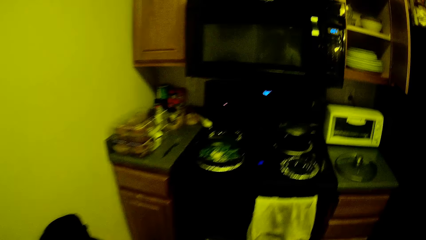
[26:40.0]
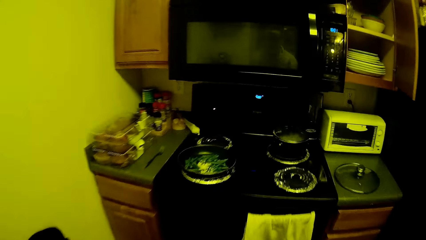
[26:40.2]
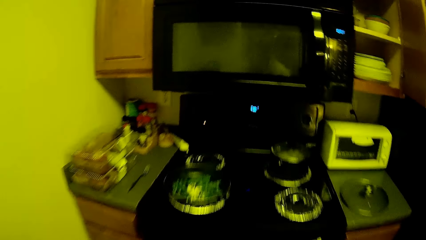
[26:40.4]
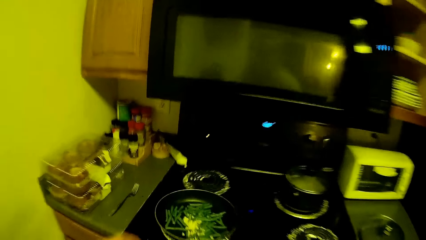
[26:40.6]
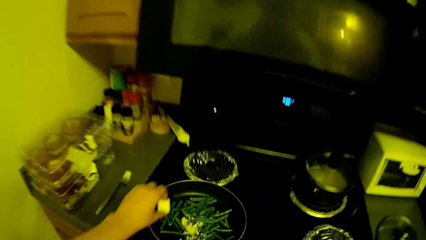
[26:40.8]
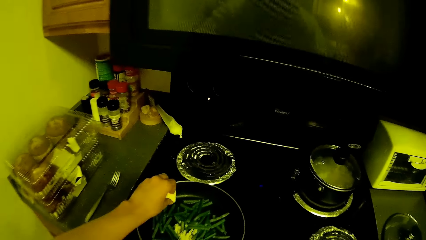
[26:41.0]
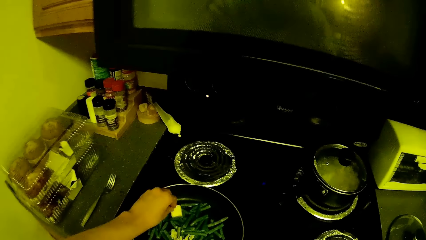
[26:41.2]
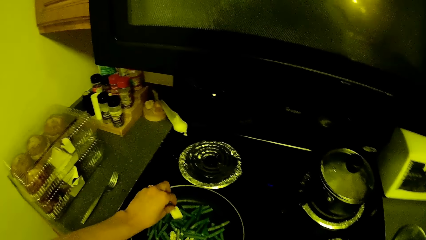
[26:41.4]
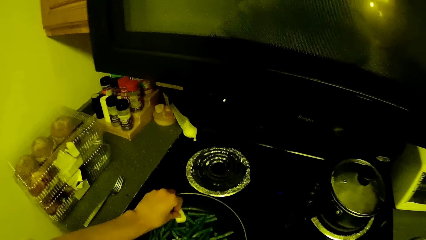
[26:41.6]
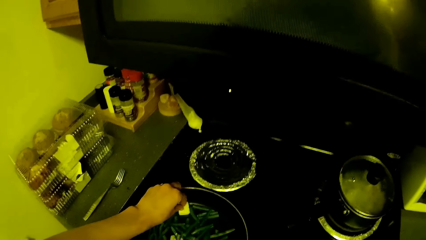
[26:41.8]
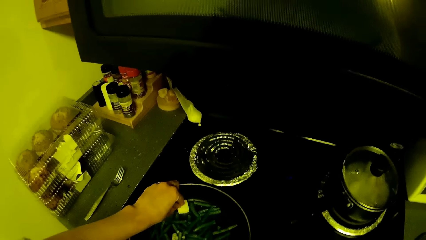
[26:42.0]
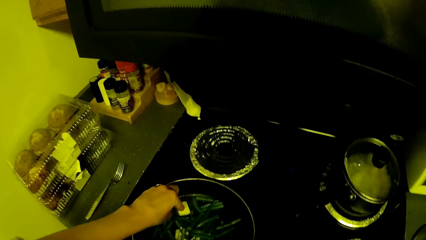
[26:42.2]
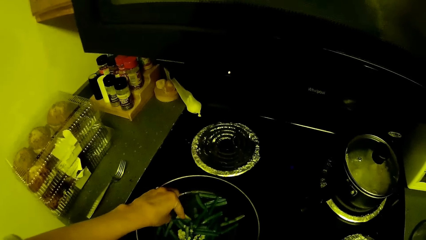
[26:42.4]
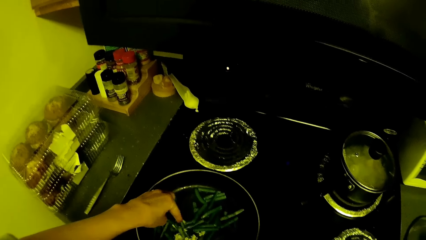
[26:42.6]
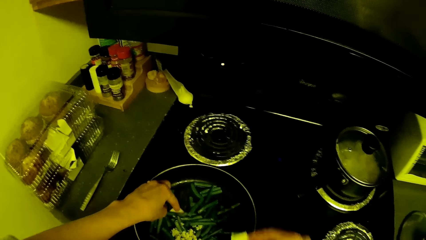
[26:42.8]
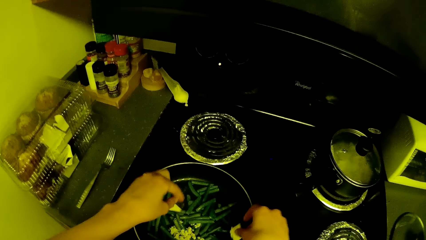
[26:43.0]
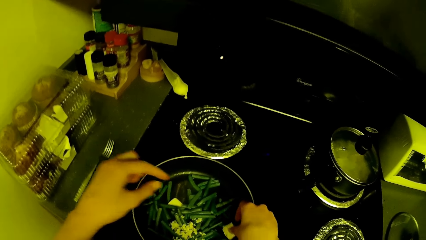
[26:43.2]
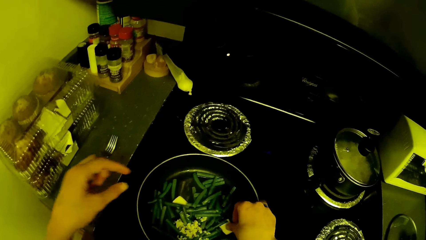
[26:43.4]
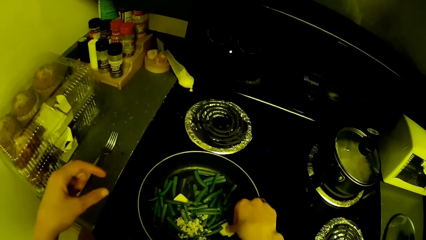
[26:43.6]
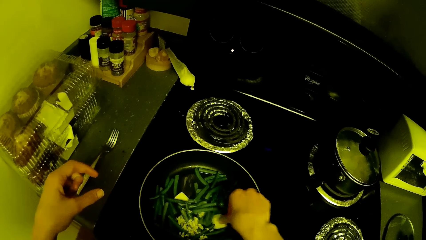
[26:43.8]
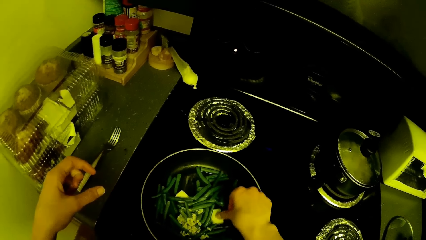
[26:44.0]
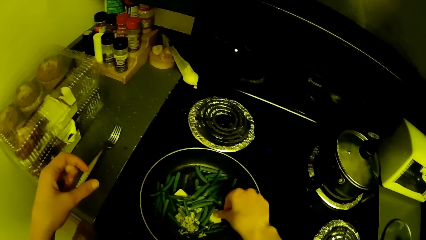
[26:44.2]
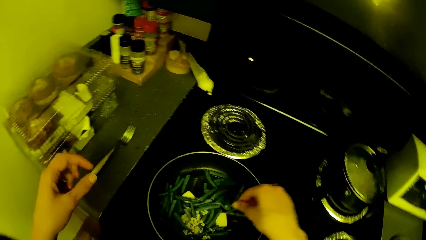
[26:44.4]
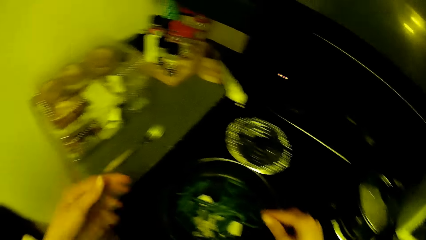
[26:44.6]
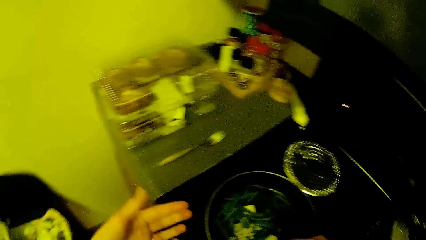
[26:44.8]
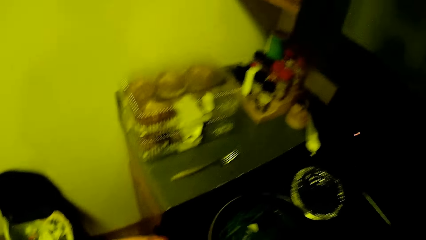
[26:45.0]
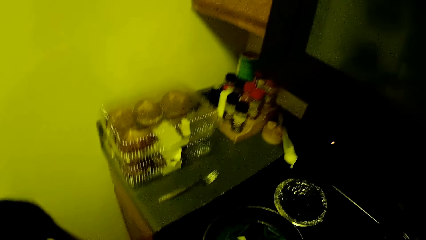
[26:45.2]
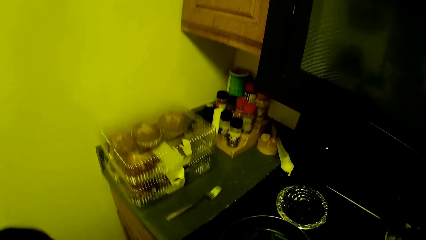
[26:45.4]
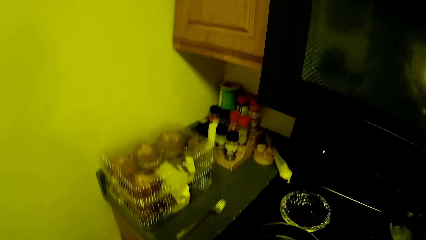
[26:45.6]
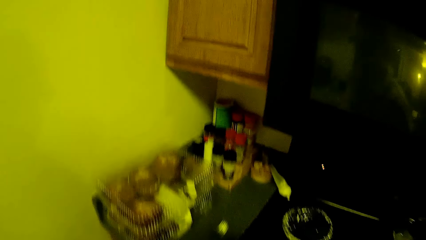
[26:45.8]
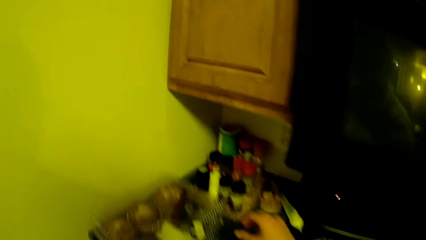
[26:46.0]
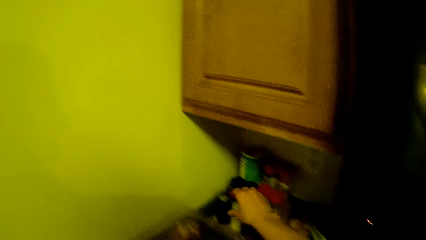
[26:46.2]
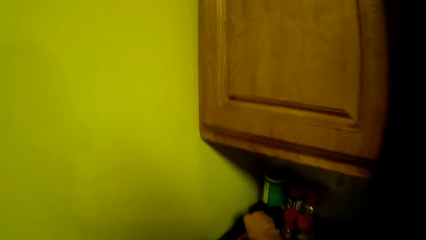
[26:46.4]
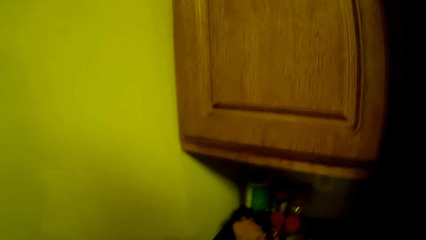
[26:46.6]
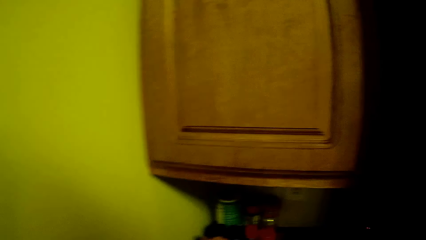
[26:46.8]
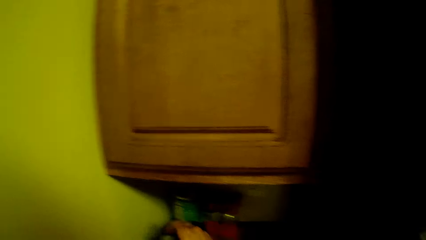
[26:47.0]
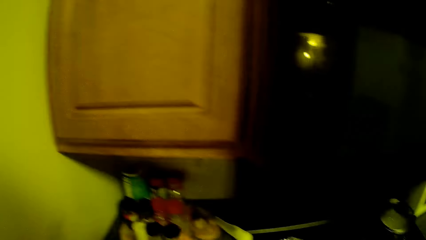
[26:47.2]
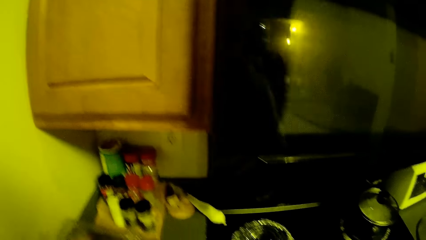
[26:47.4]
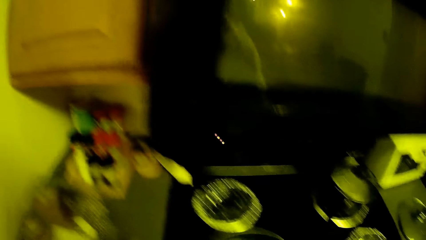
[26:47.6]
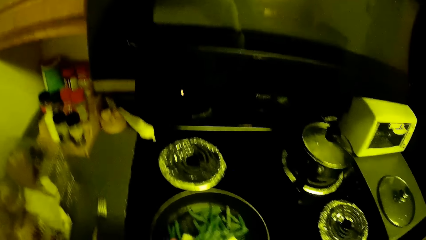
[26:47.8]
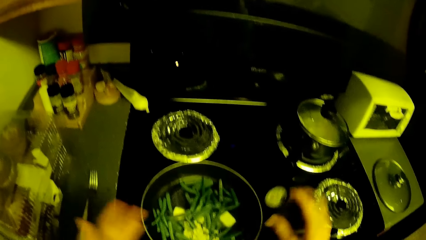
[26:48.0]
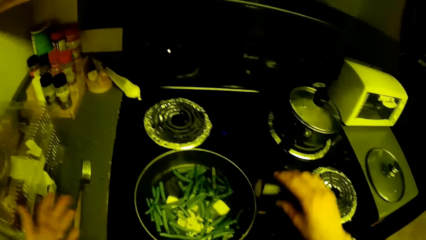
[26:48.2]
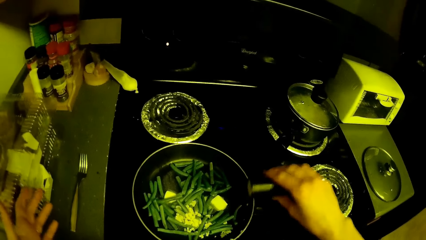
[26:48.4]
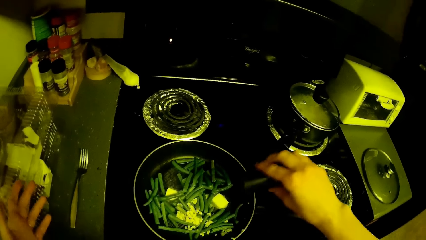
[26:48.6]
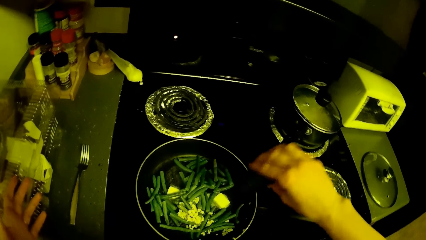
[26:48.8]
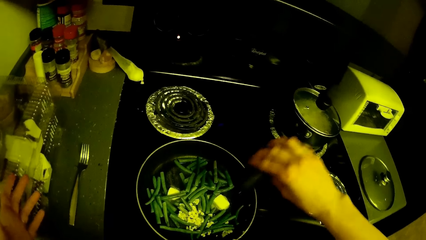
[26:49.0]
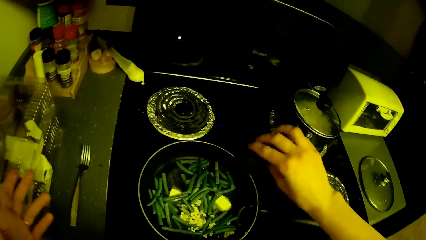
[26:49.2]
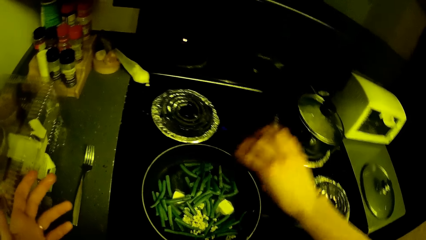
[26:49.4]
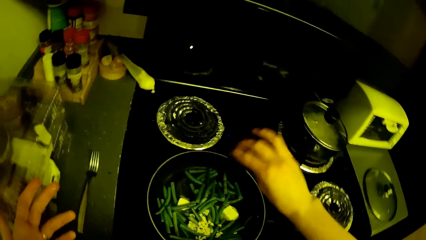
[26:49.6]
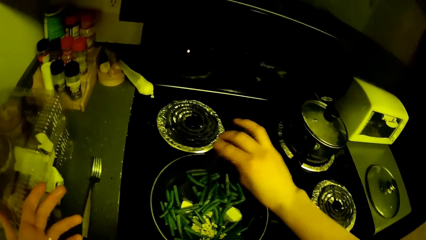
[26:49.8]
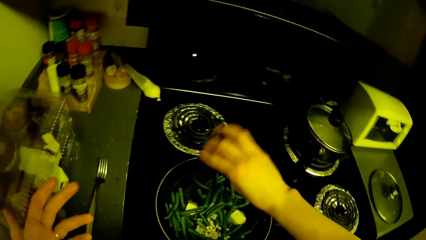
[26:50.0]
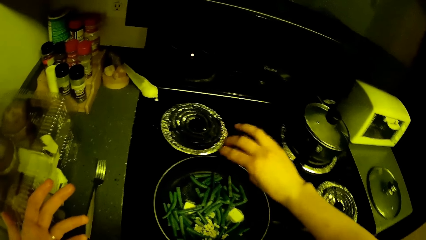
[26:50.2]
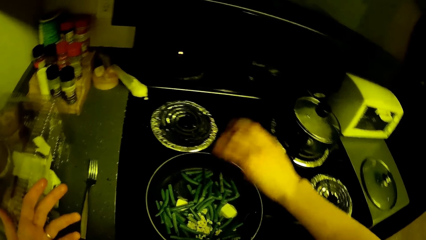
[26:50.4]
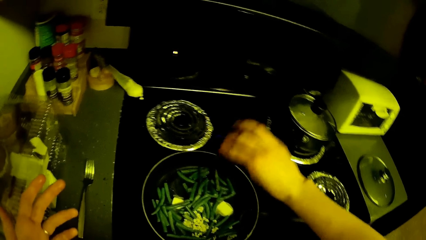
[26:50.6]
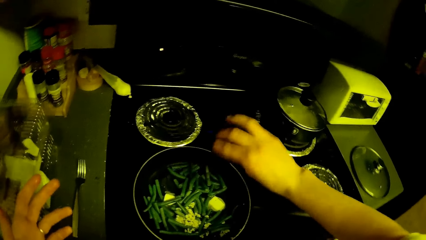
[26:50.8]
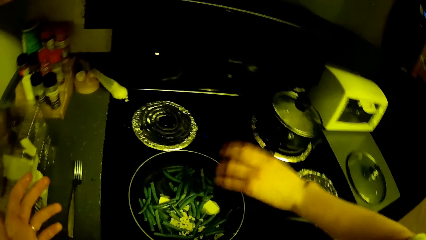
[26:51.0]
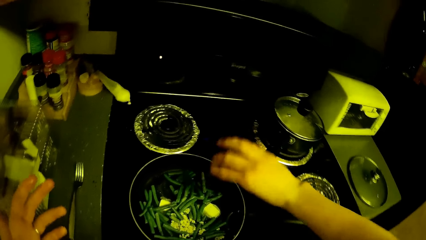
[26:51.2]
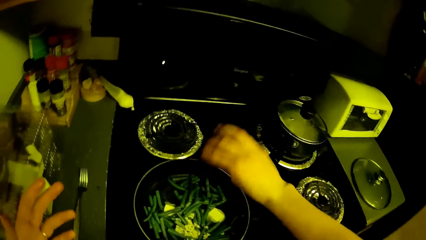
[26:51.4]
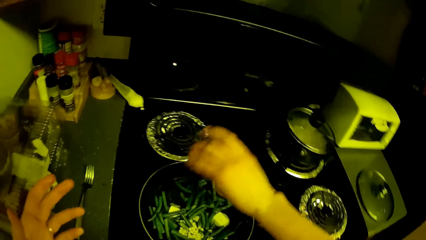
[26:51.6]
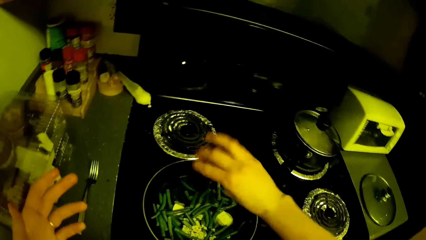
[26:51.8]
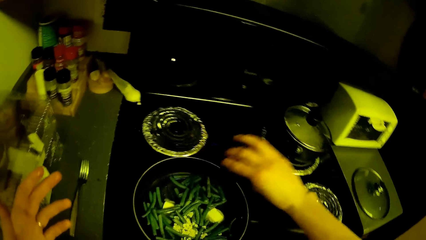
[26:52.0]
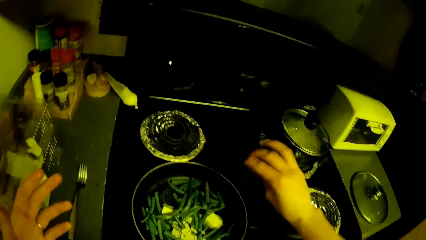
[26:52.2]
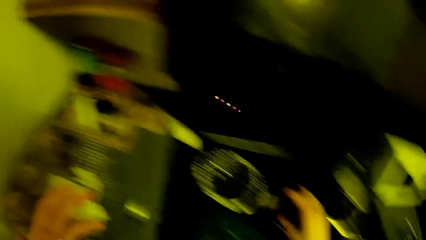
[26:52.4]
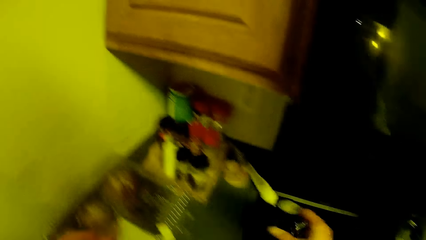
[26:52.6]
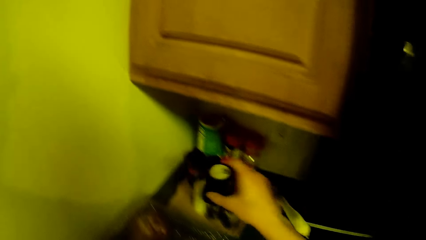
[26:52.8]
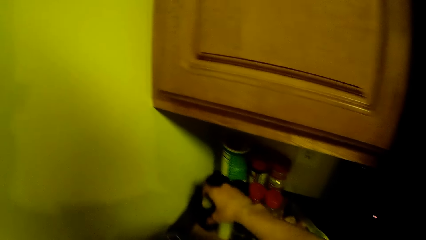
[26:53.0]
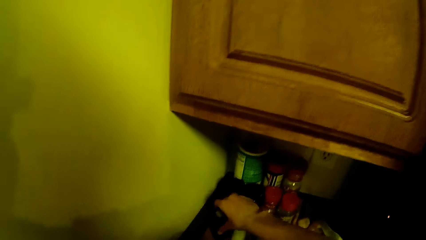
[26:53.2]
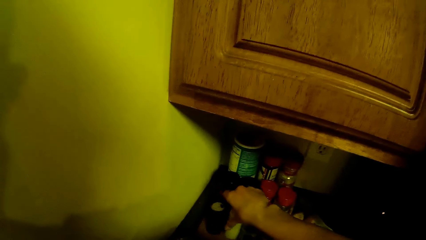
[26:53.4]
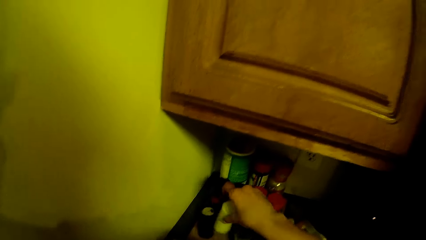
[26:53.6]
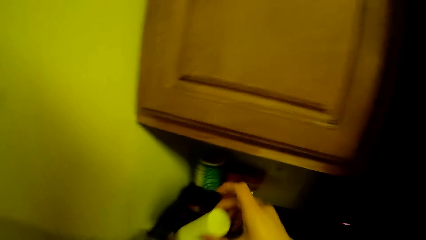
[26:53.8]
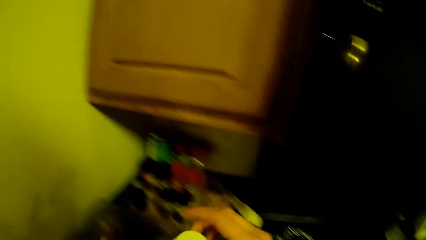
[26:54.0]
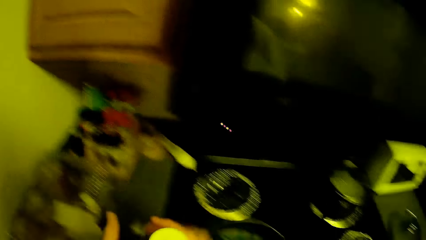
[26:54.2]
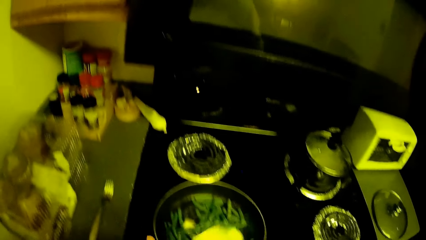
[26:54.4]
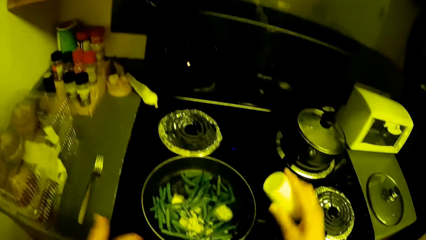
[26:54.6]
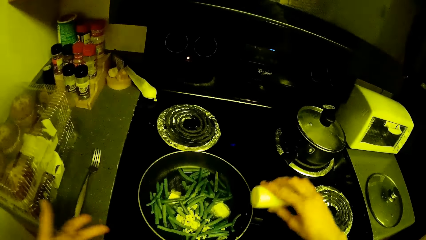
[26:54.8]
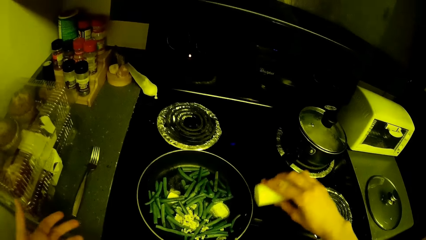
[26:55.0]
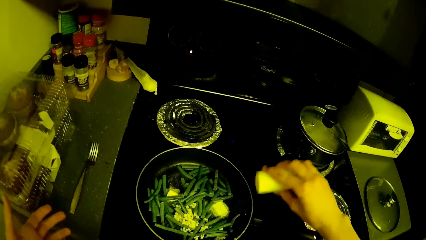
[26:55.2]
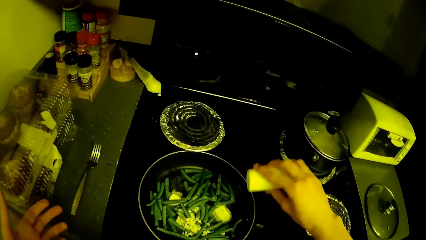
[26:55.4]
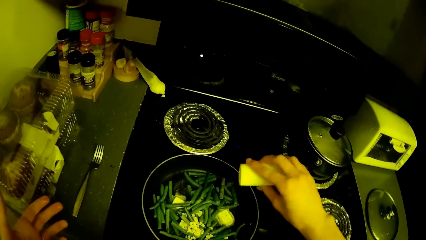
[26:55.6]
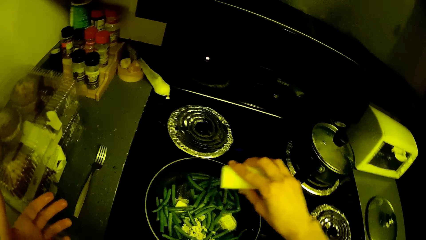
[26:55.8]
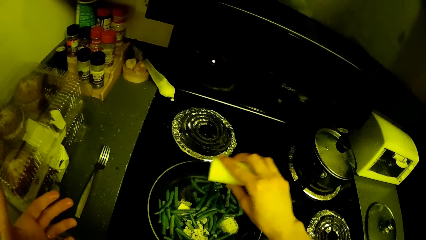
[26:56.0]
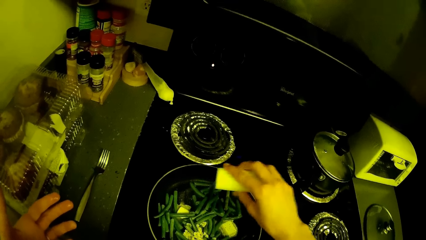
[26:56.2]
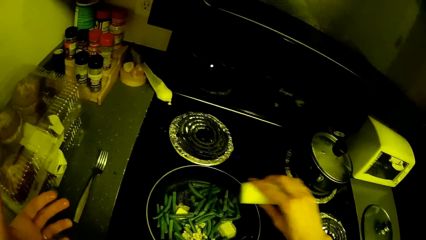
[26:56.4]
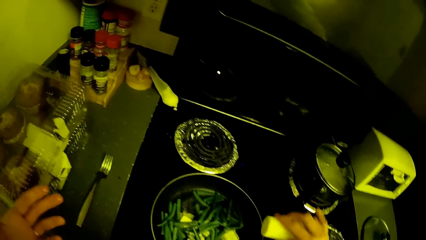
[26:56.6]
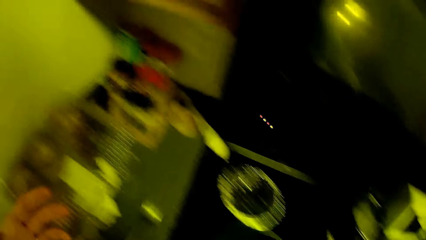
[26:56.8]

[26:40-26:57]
The camera wearer walks to the other side of the kitchen. She puts a cut piece of the cheese into the frying pan on the cooker with her left hand. She moves the cut piece of the cheese in the frying pan on the cooker with her left hand. She puts a cut piece of the cheese into the frying pan on the cooker with her right hand. She moves the cut piece of the cheese in the frying pan on the cooker with her right hand. She picks up a salt container from a rack on the kitchen countertop with her right hand. She adds some salt into the frying pan on the cooker with her right hand. She keeps the salt container into the rack in the corner with her right hand. She picks up a seasoning container from the rack on the kitchen countertop with her right hand. She adds some seasoning into the frying pan on the cooker with her right hand.
